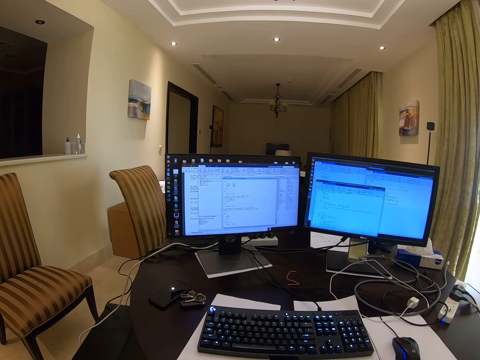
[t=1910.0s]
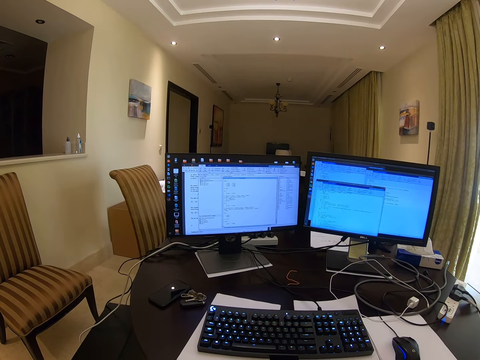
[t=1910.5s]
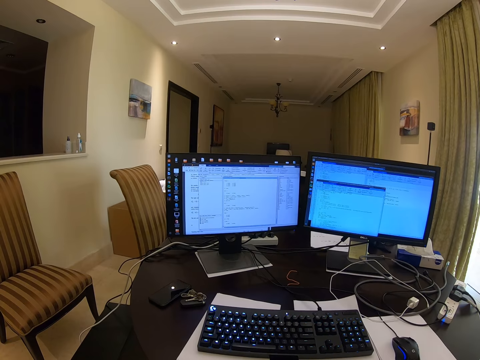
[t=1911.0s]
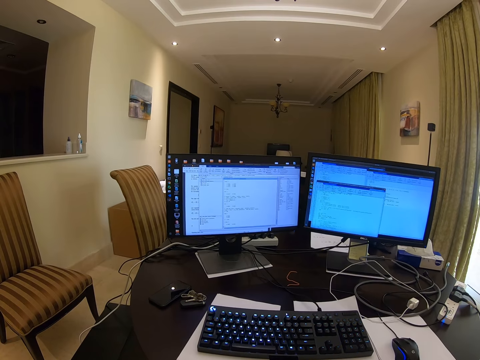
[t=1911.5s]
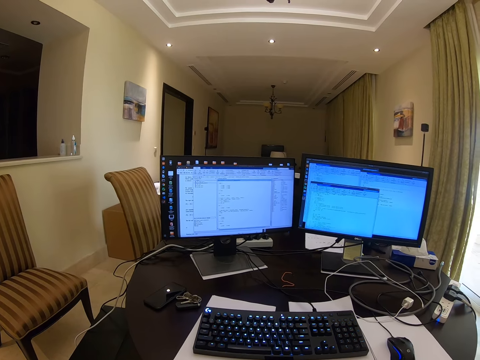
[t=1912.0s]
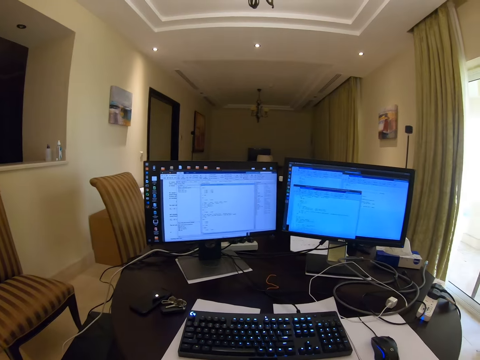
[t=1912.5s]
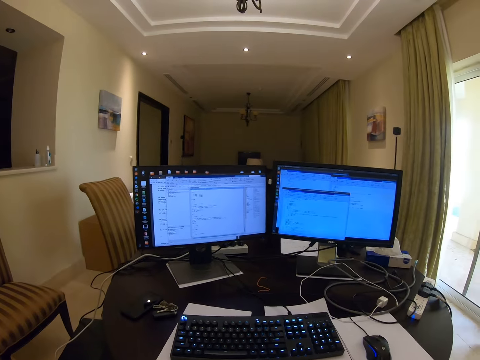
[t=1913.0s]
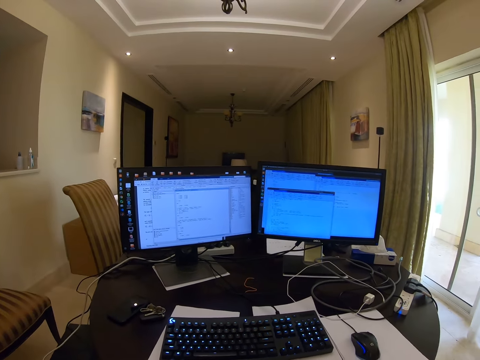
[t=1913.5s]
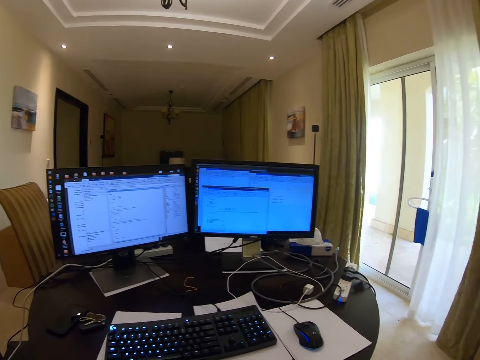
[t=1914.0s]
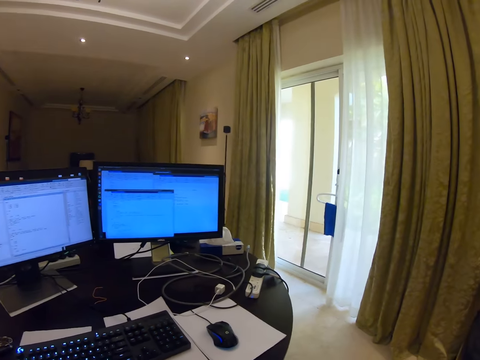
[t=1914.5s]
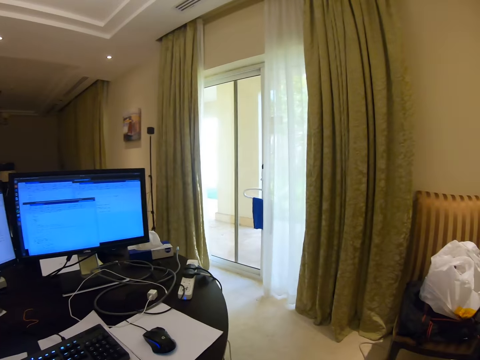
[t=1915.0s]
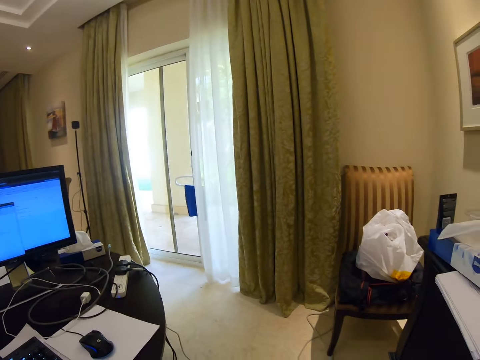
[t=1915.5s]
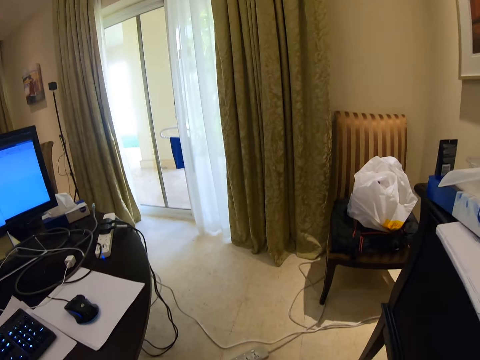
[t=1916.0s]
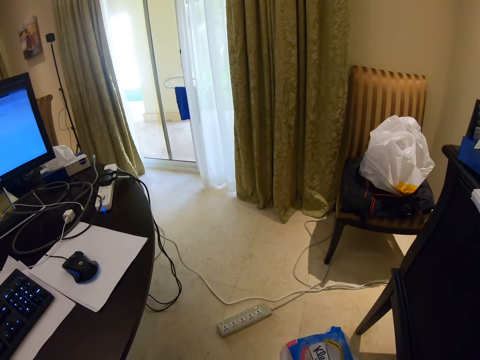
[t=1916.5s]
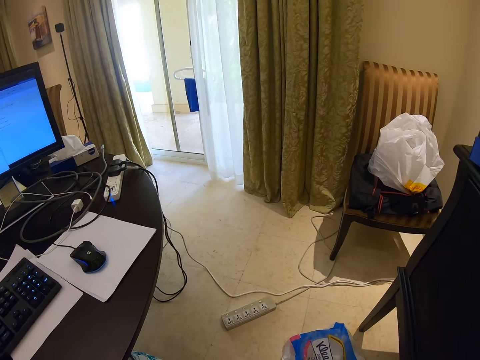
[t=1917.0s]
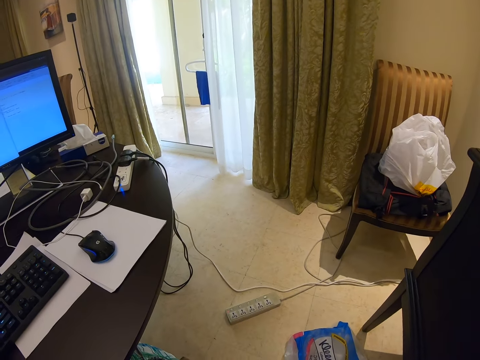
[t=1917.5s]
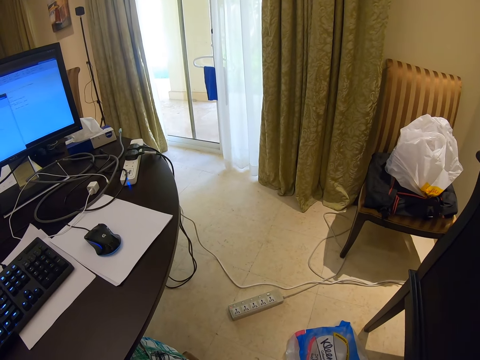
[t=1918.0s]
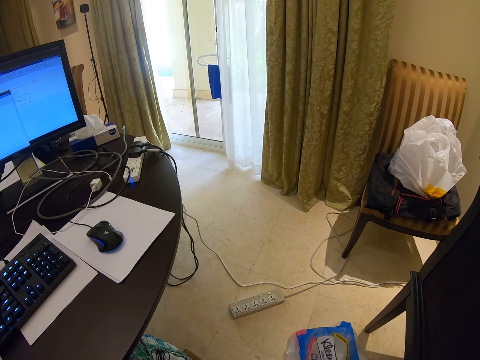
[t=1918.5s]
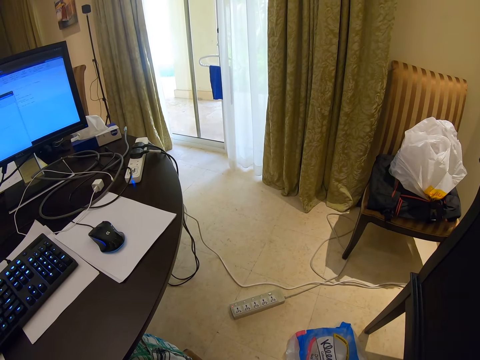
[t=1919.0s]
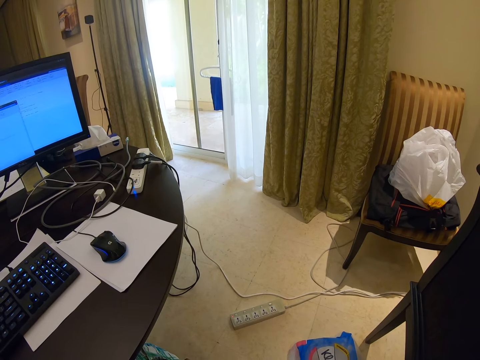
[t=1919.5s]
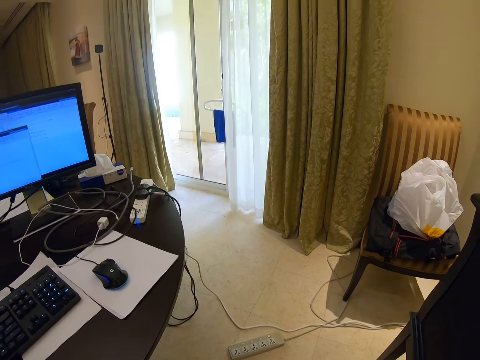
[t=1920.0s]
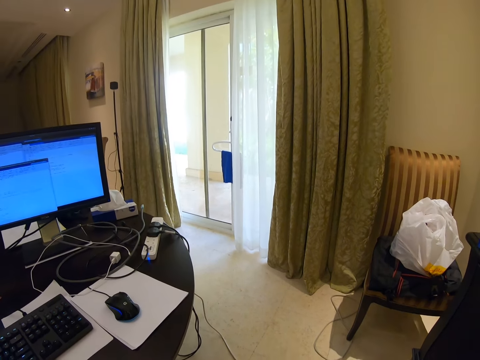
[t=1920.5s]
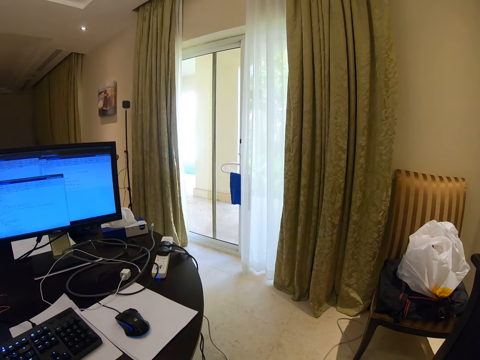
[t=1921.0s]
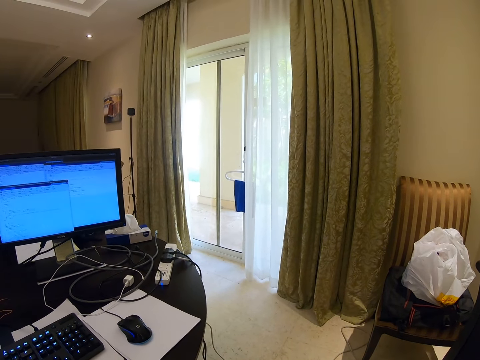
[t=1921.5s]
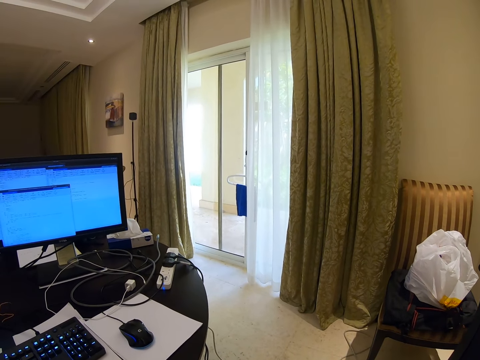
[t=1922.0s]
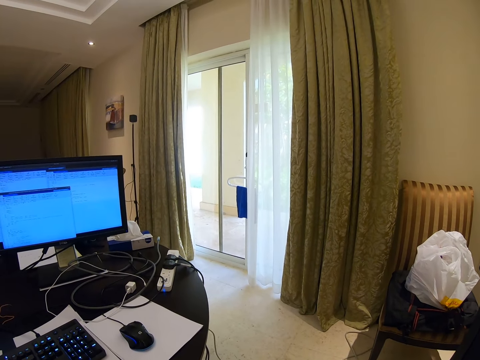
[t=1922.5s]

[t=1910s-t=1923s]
The camera wearer looks around. They move the camera.

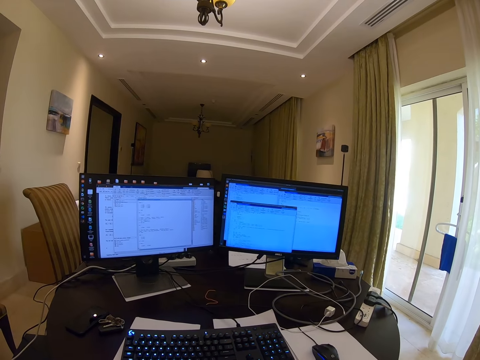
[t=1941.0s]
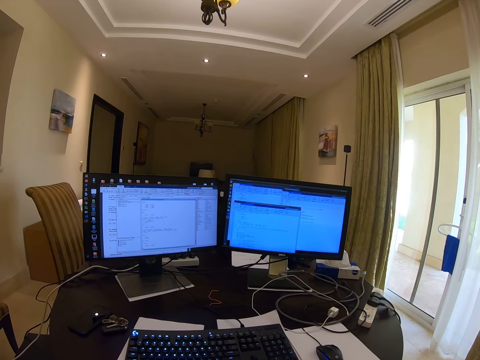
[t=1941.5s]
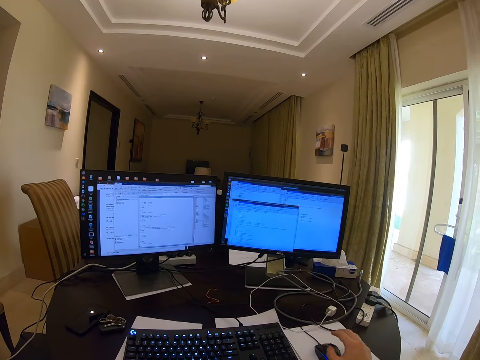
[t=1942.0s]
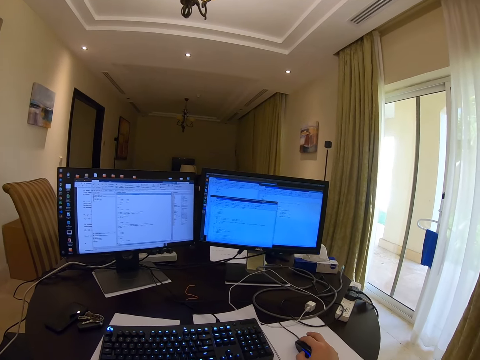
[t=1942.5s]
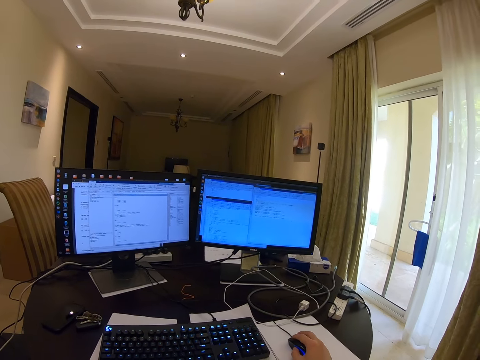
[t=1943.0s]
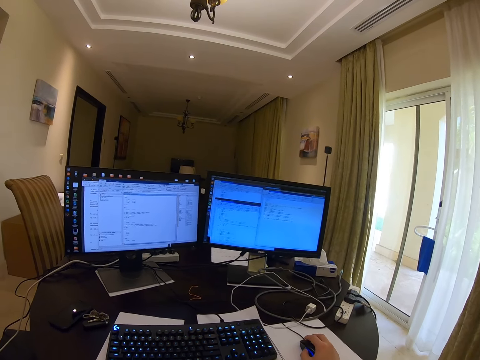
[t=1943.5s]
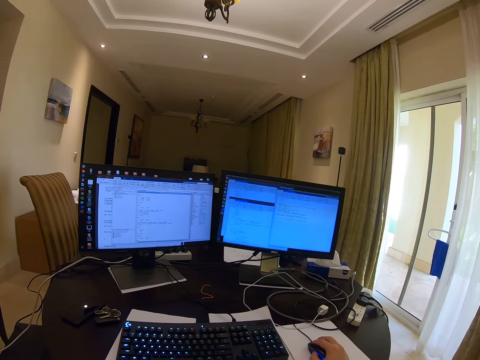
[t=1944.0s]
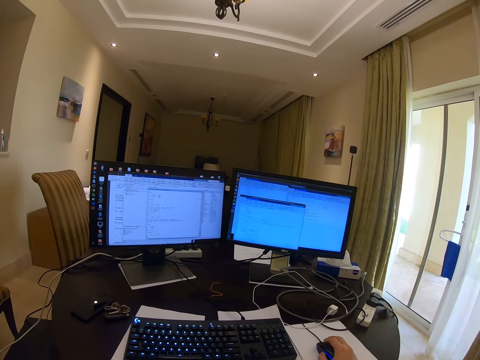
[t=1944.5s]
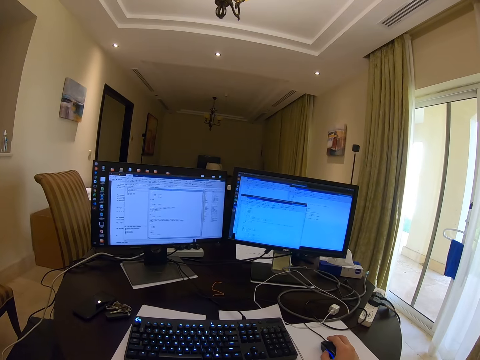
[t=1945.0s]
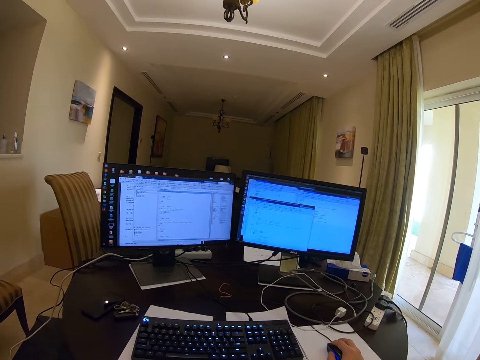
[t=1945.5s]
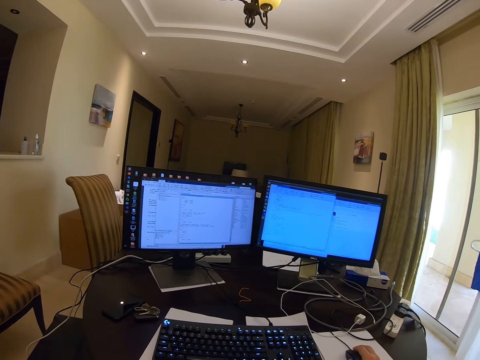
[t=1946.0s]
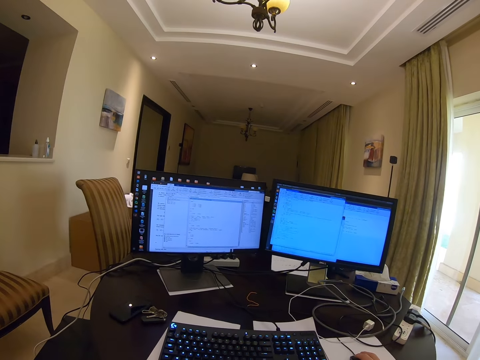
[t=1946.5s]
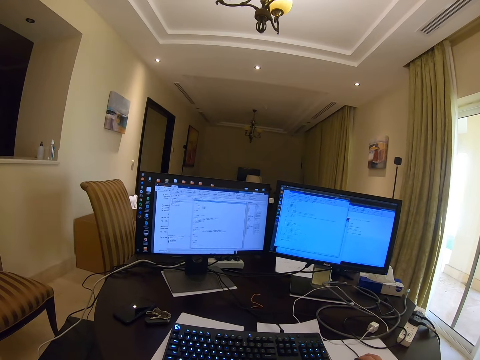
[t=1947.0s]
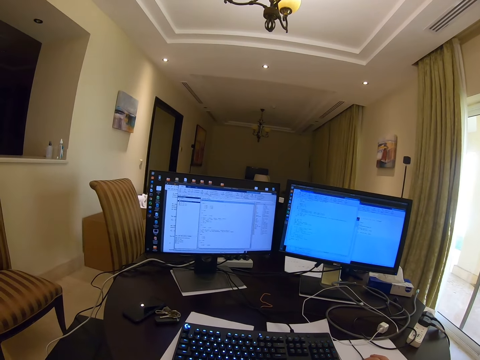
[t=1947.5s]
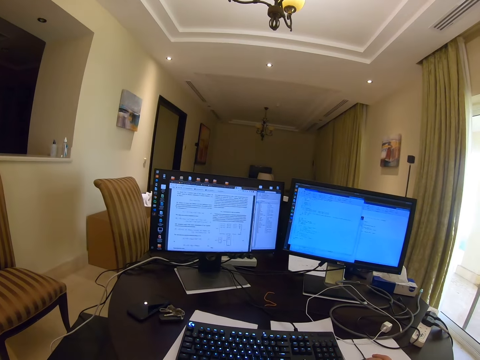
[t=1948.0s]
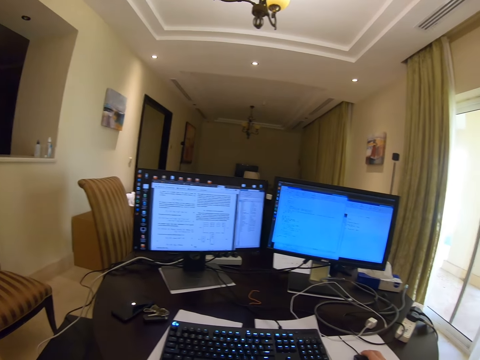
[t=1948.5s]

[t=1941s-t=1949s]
The camera wearer holds the mouse. They use the desktop.

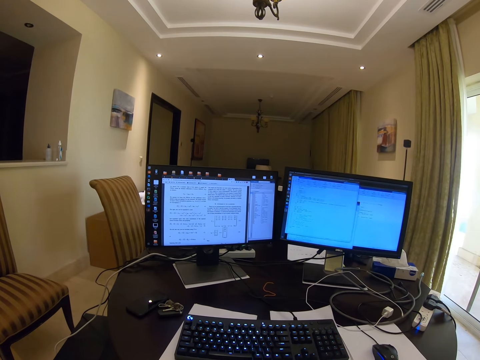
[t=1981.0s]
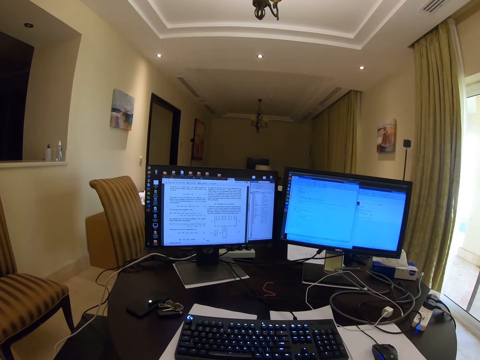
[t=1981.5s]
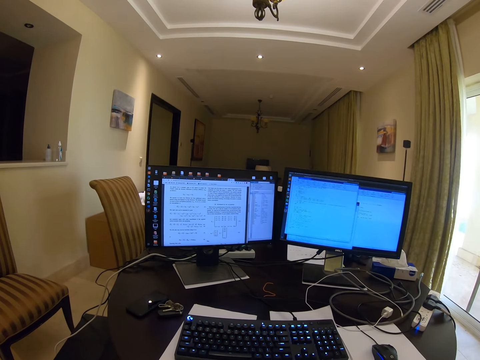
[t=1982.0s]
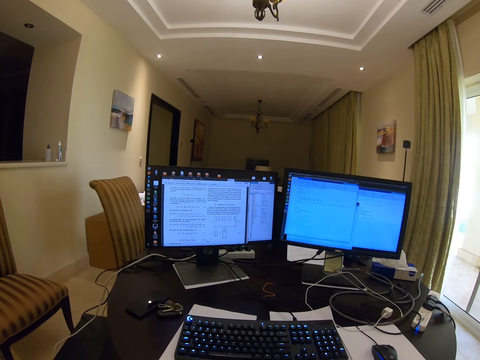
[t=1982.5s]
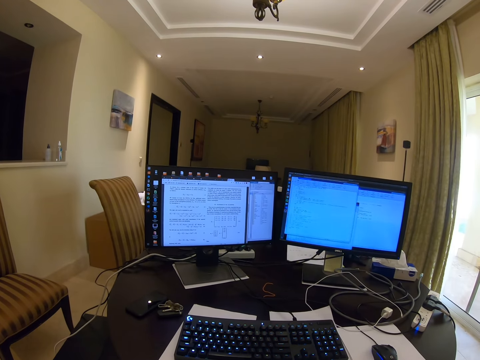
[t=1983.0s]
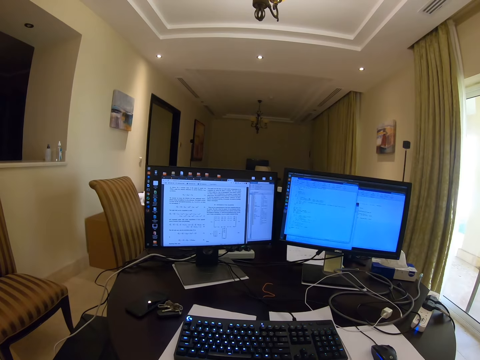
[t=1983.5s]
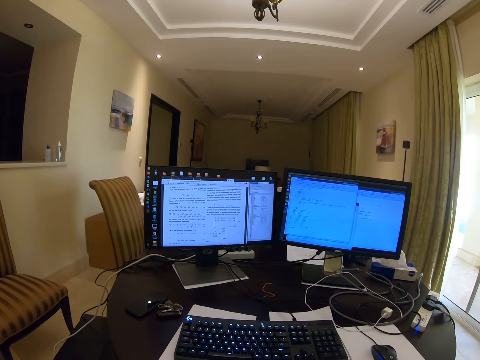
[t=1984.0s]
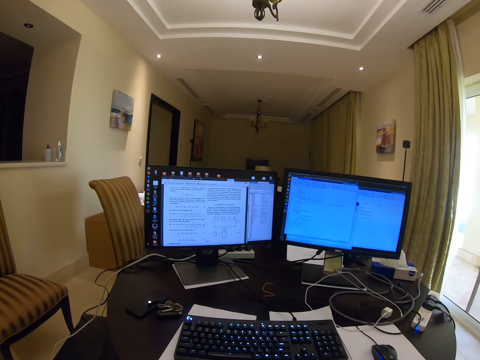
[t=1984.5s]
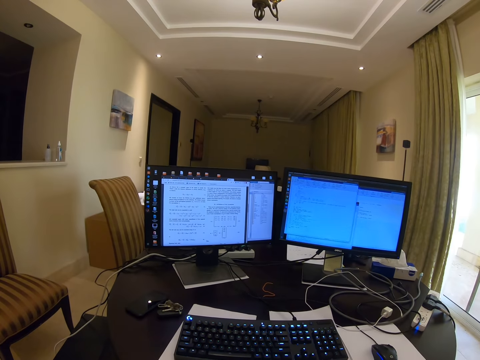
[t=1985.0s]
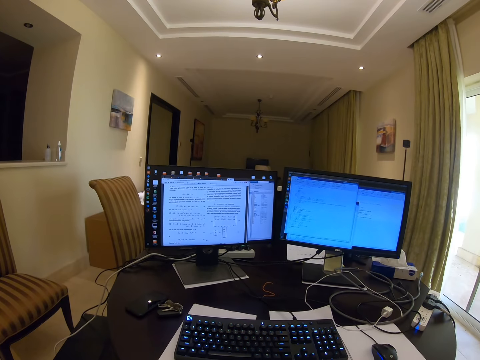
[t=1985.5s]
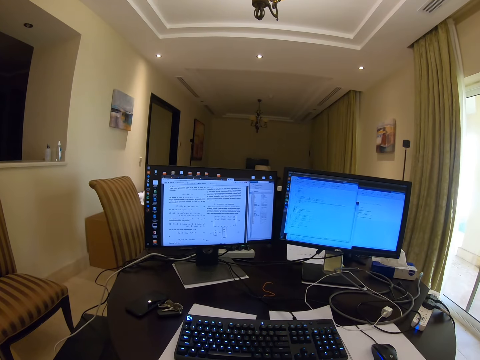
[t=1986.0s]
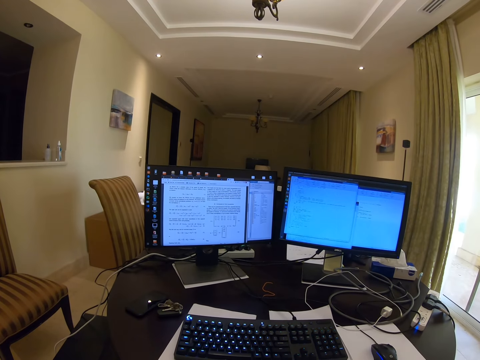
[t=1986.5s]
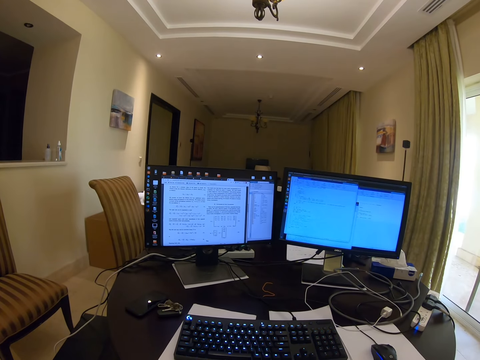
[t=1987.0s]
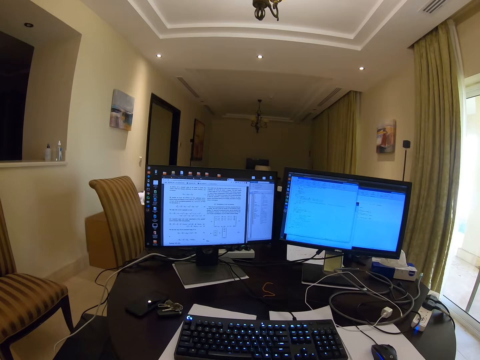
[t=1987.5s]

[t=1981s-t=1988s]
The camera wearer looks around.
